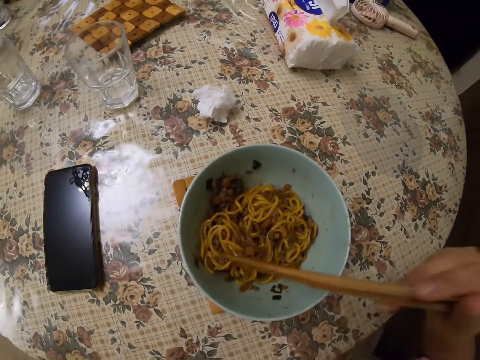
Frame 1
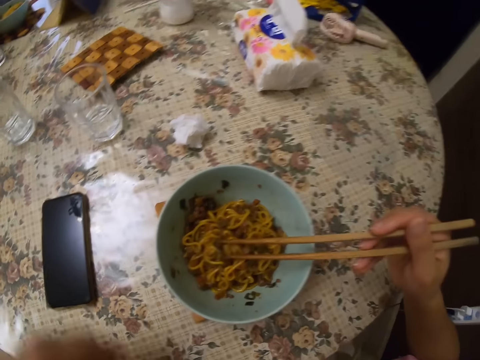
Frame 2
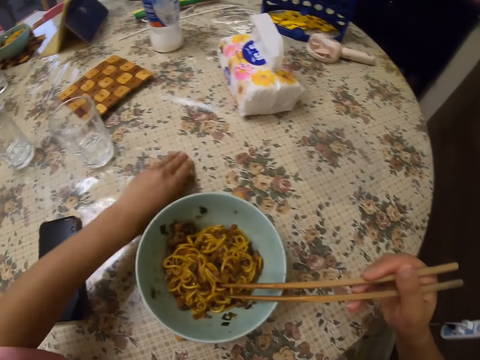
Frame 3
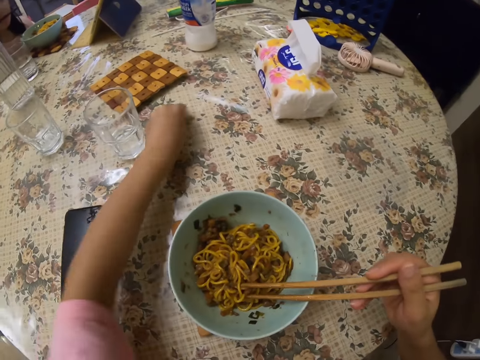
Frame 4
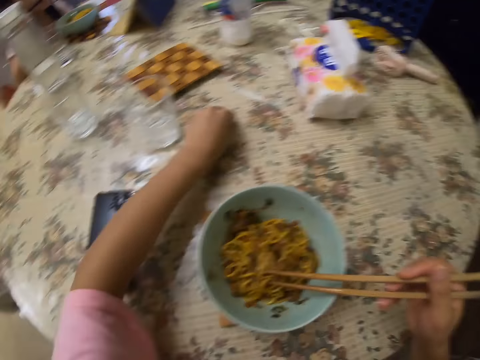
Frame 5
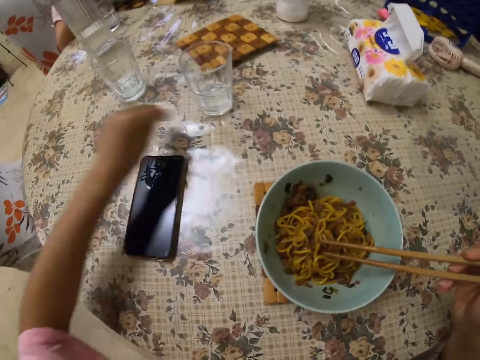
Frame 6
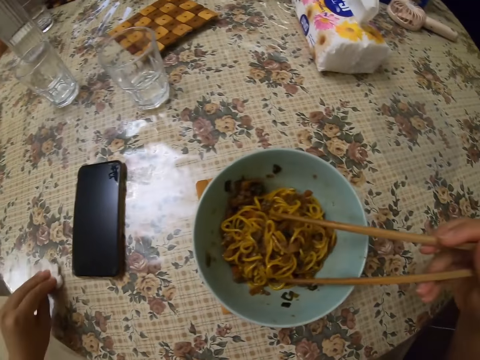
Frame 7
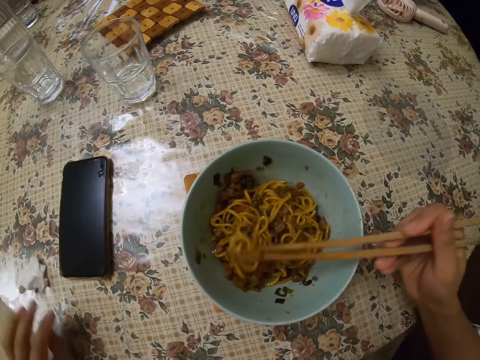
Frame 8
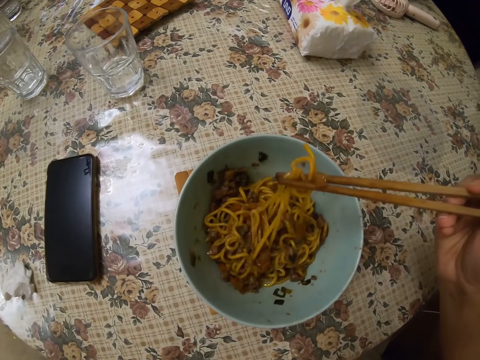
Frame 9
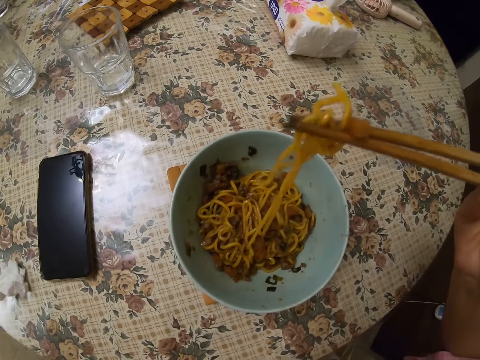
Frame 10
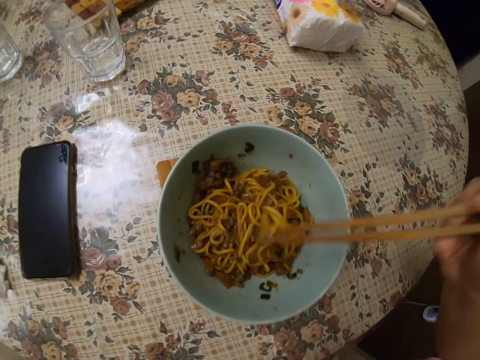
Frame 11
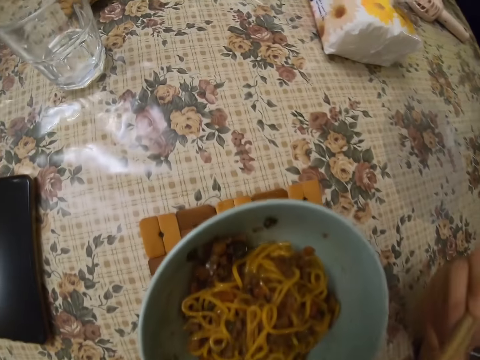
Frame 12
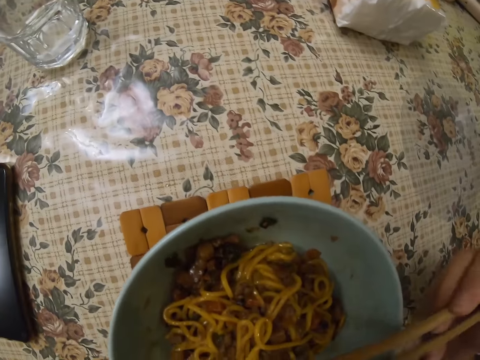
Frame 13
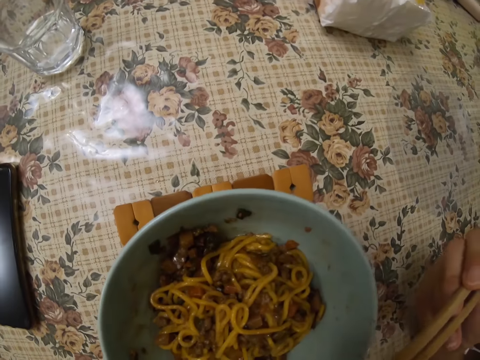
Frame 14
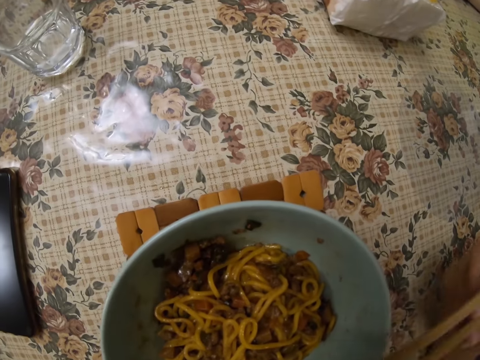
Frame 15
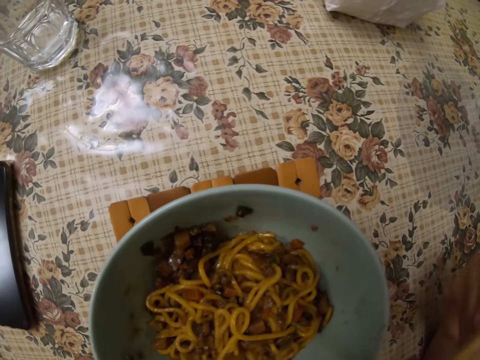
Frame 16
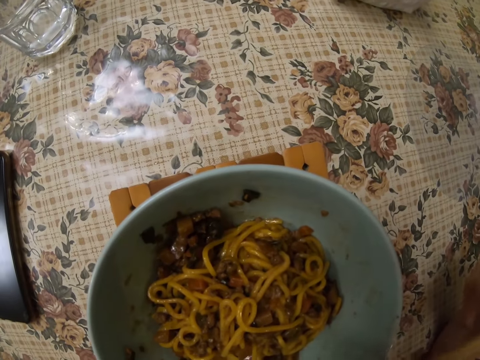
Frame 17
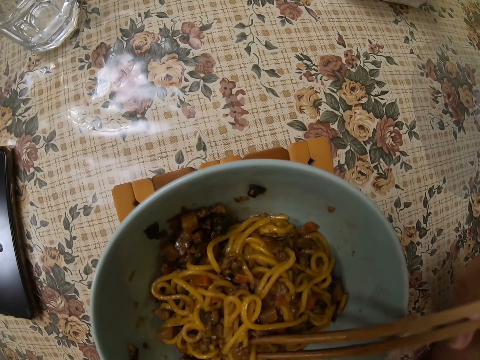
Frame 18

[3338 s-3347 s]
The camera wearer wipes the table. They eat with a chopping stick.

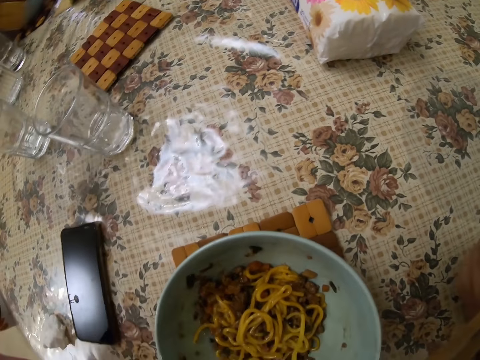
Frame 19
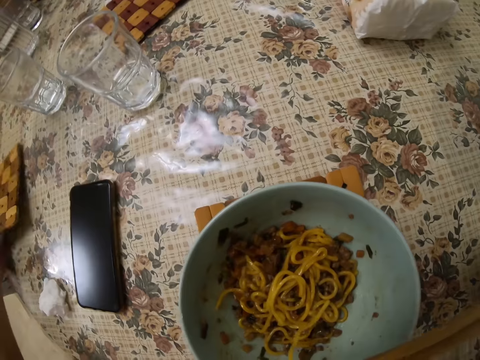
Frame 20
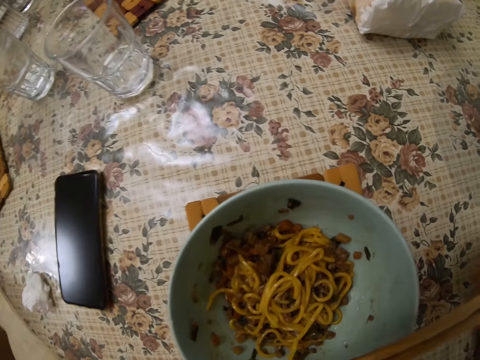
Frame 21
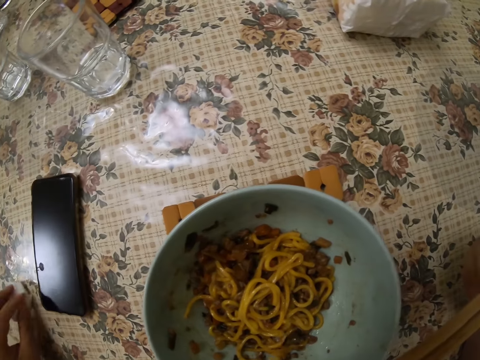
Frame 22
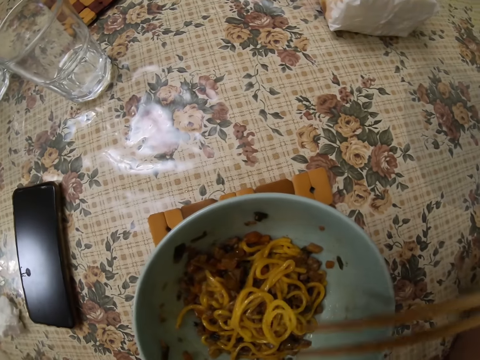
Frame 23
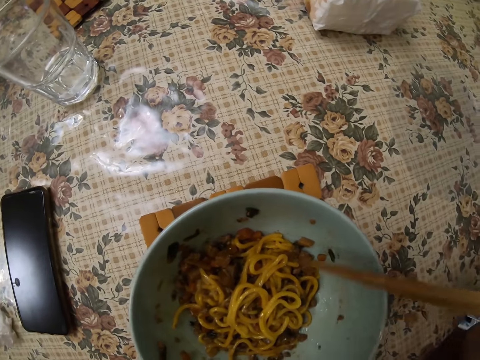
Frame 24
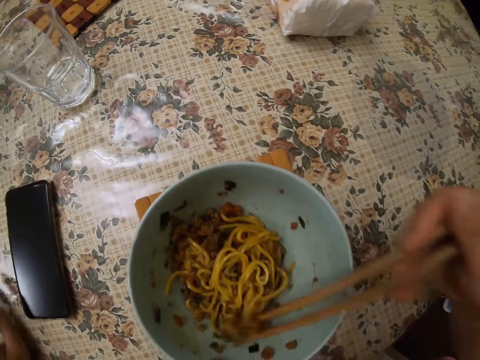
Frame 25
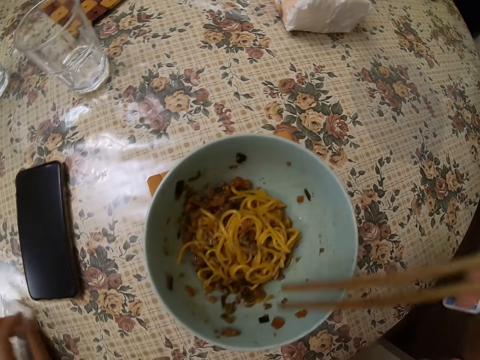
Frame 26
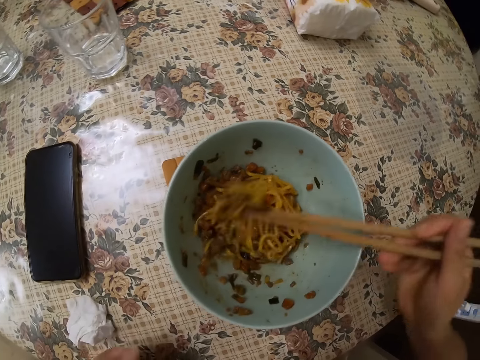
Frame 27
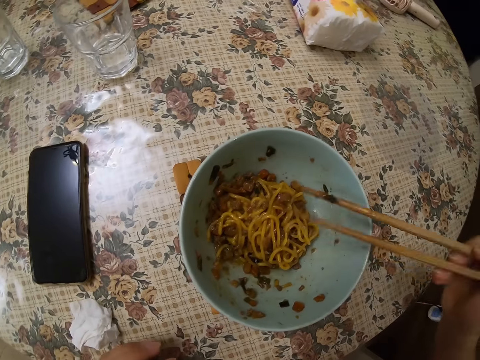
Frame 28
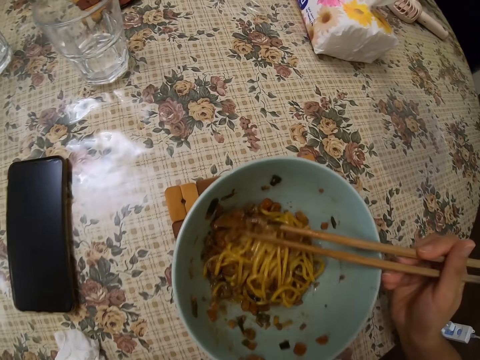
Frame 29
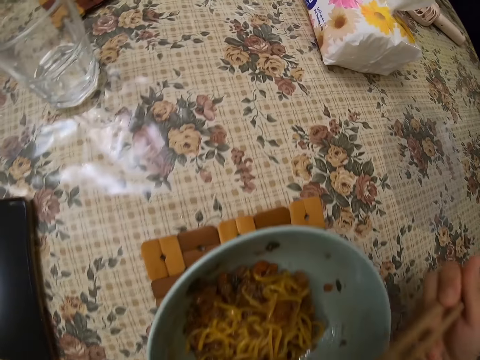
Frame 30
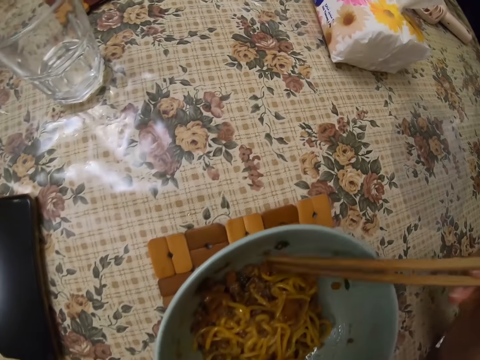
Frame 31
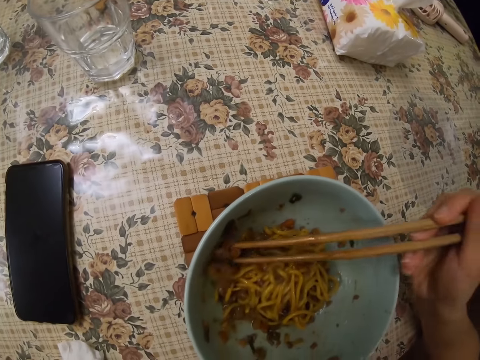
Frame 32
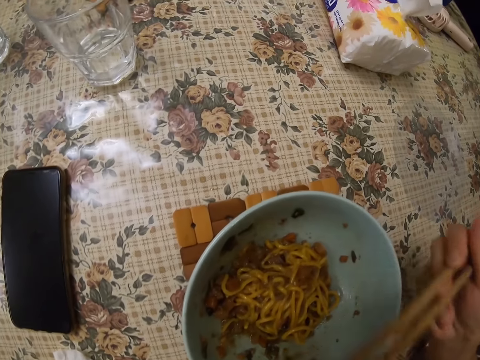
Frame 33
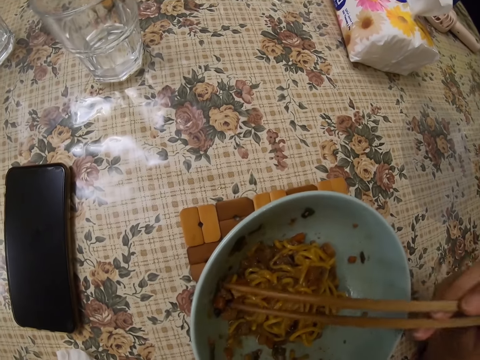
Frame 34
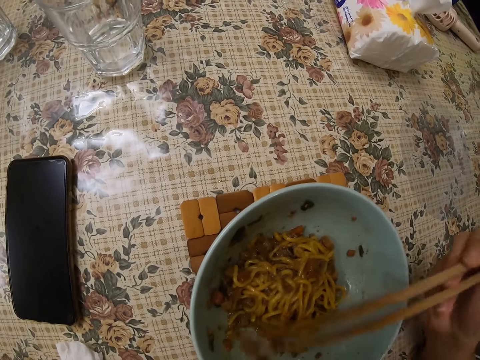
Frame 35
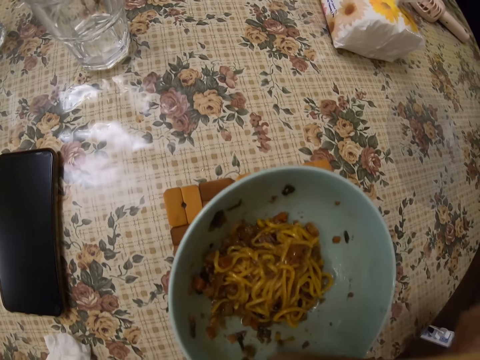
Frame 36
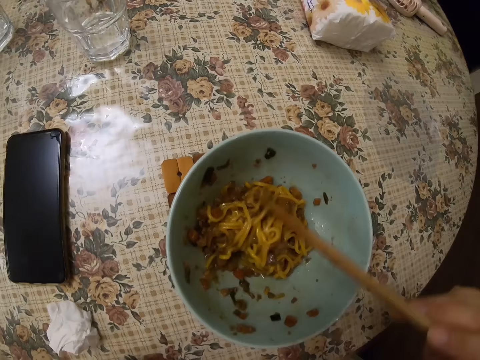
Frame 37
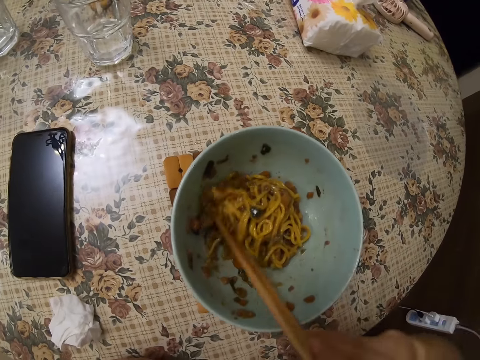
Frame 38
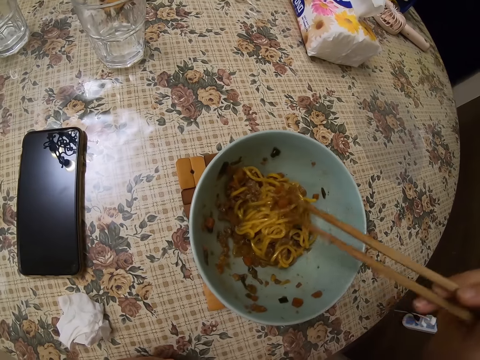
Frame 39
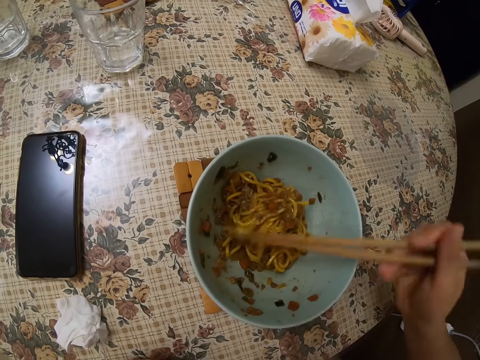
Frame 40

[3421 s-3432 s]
The camera wearer puts a bowl holder on the table. They move the serviette on the table. They eat the noodles.

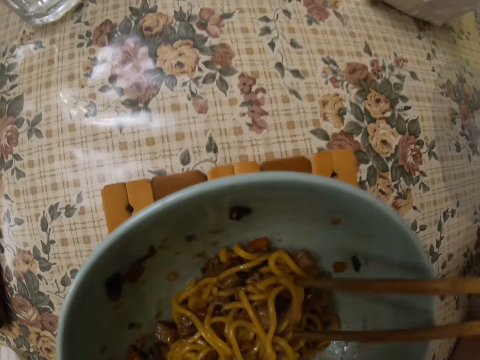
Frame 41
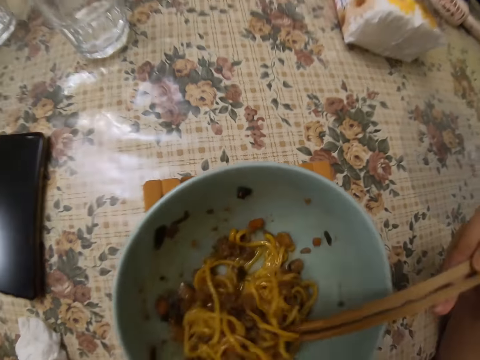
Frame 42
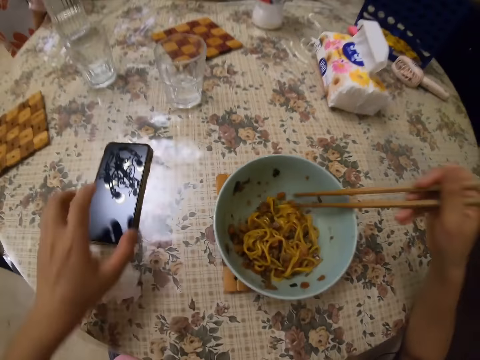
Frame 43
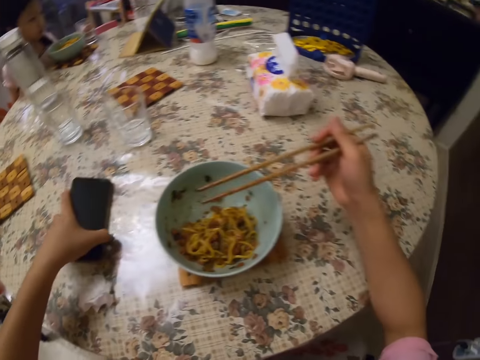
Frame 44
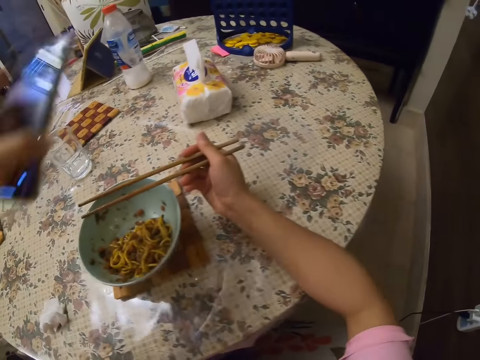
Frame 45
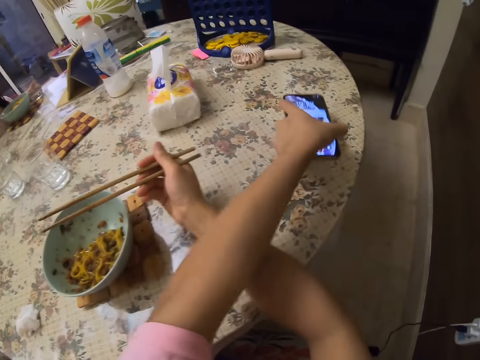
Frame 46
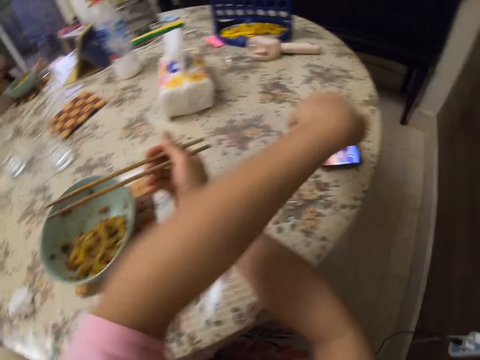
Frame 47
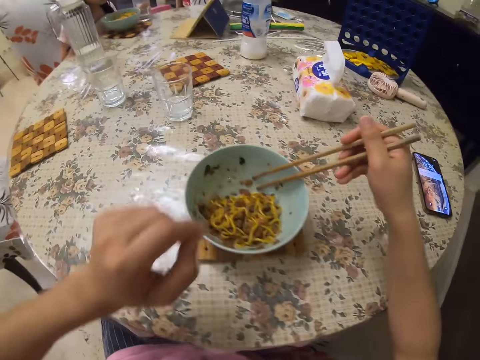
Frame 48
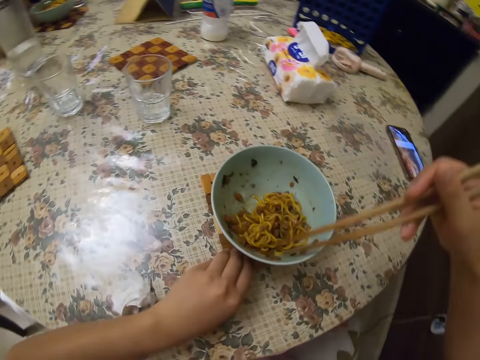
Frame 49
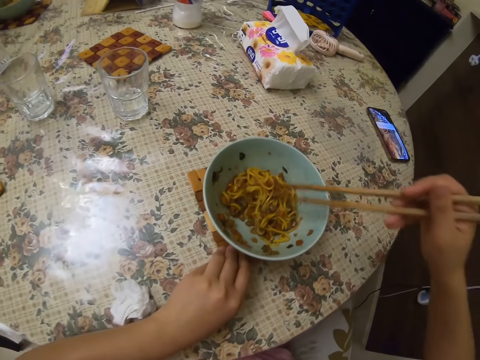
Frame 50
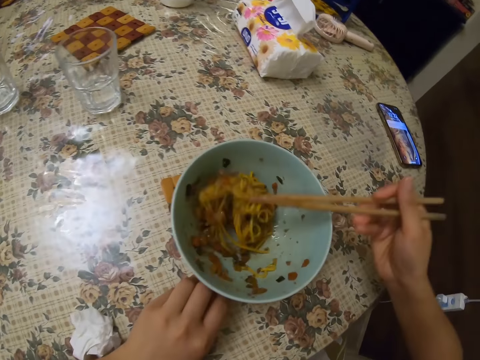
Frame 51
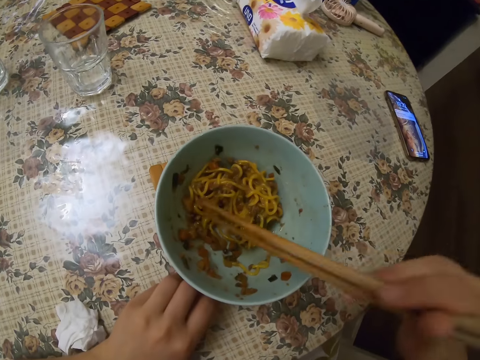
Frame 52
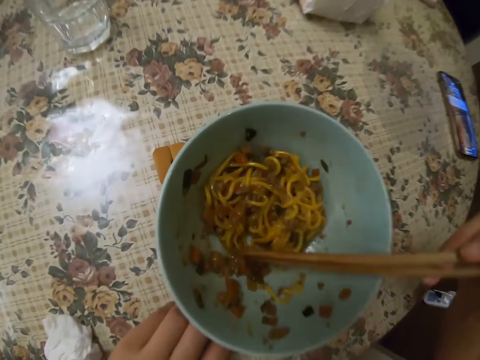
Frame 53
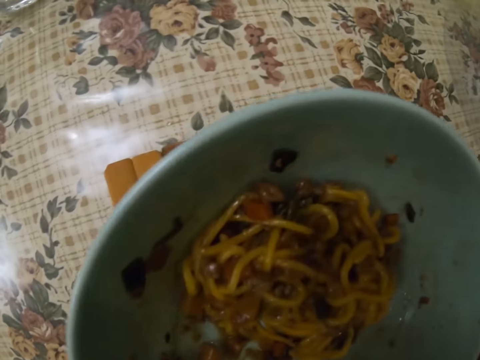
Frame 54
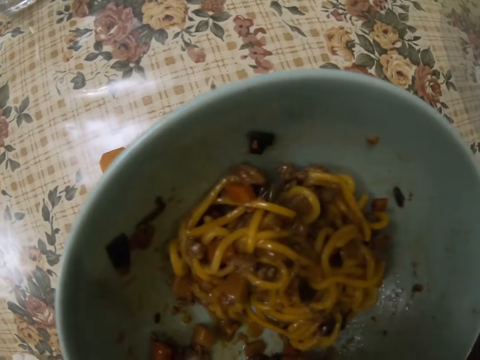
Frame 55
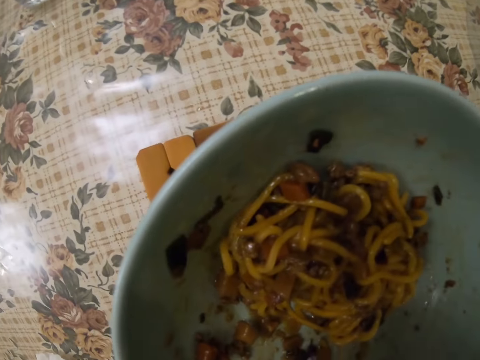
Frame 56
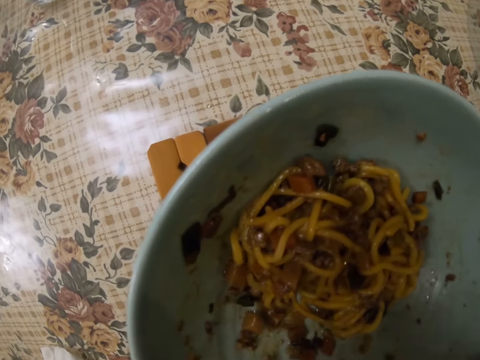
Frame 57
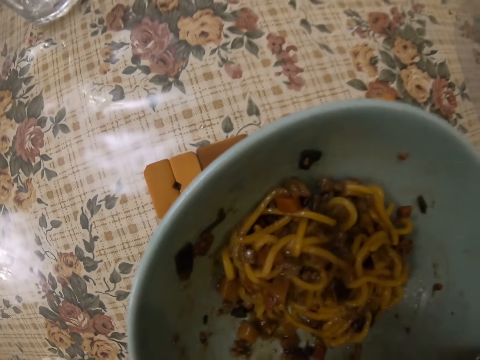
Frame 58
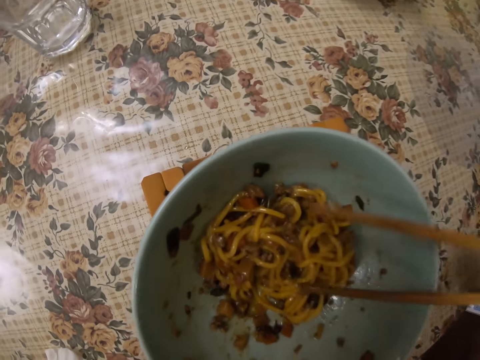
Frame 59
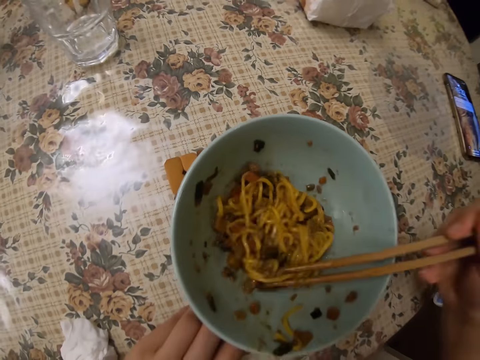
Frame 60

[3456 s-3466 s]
The camera wearer picks up the phone. They put the phone on the table. They talk to a girl. They stir the meal. They eat the noodles with a chopping stick.
